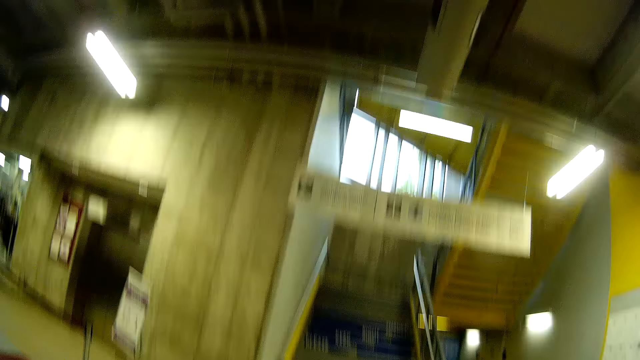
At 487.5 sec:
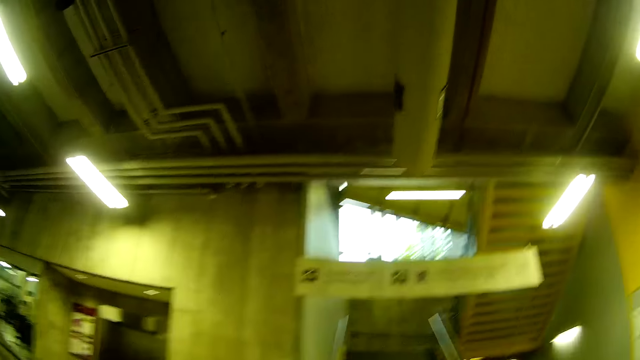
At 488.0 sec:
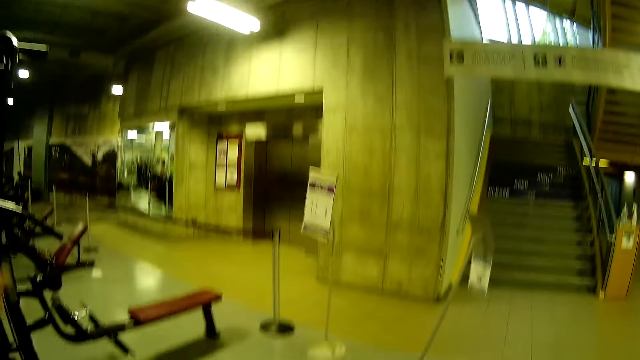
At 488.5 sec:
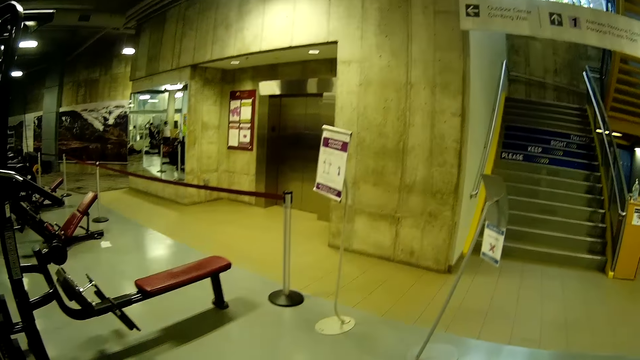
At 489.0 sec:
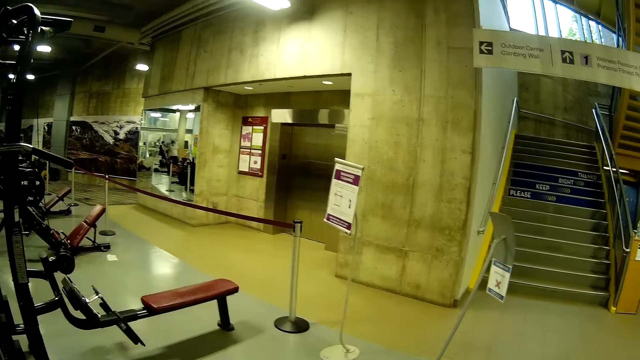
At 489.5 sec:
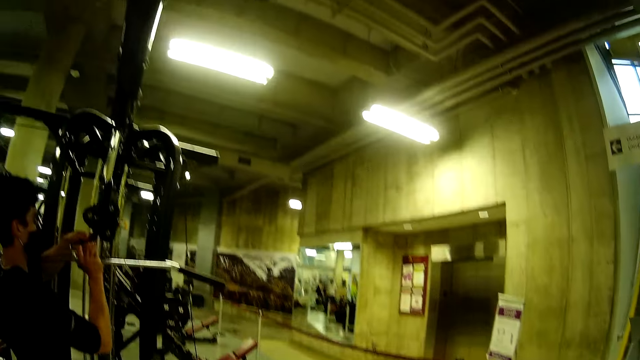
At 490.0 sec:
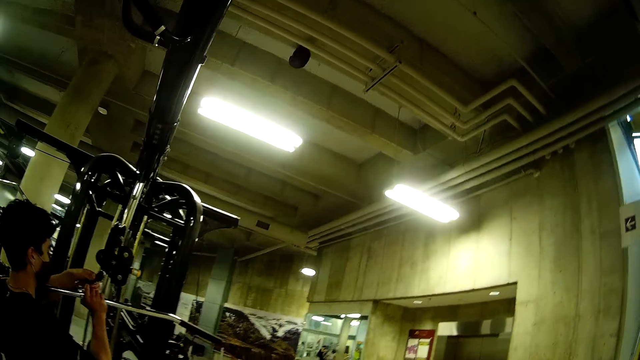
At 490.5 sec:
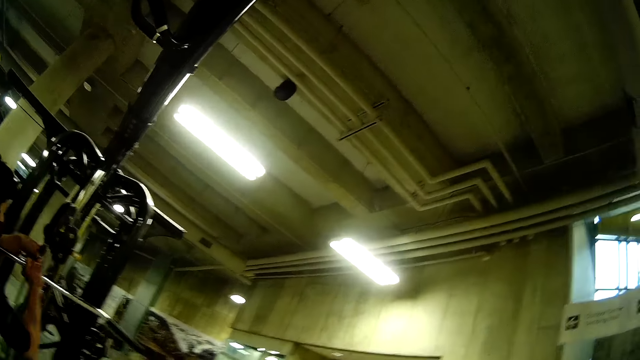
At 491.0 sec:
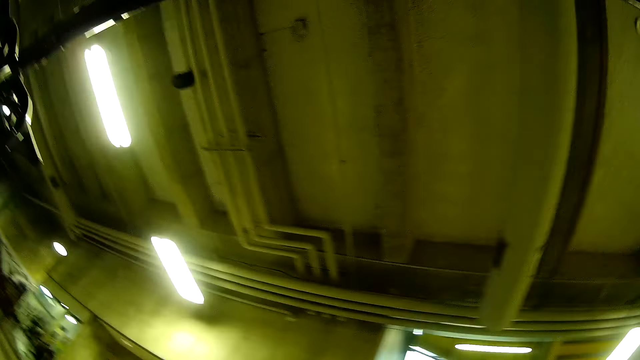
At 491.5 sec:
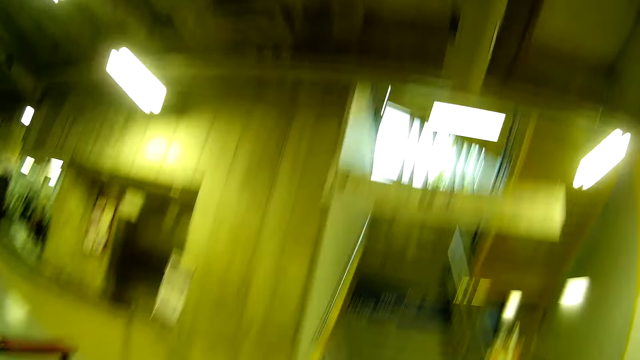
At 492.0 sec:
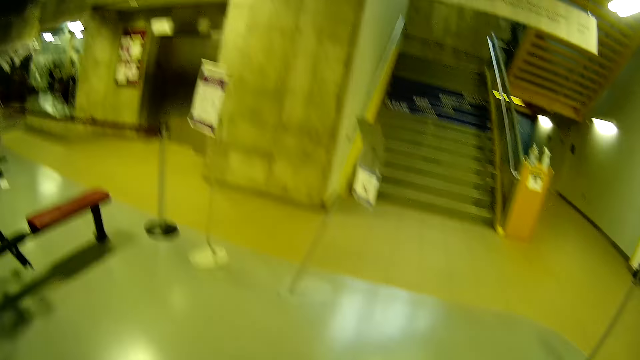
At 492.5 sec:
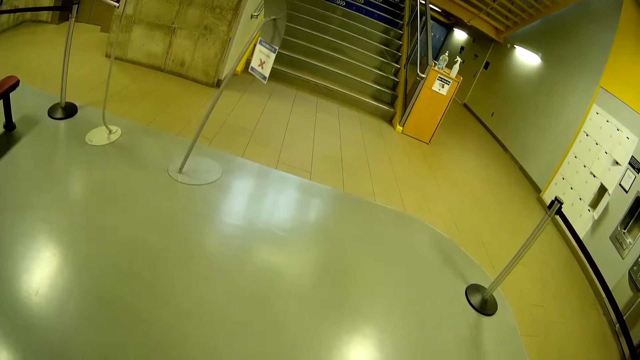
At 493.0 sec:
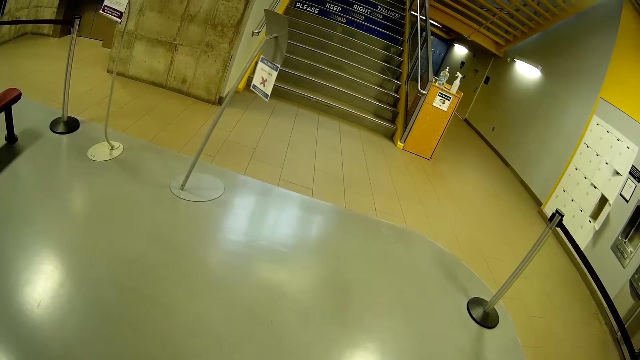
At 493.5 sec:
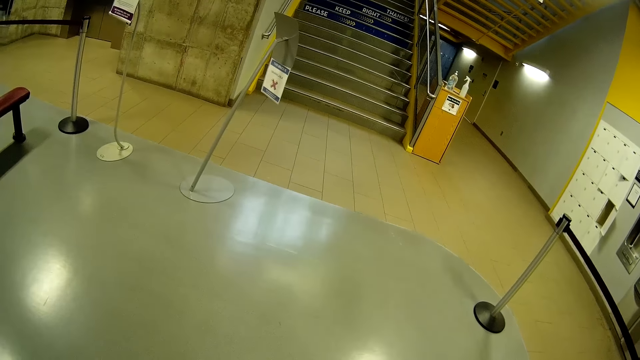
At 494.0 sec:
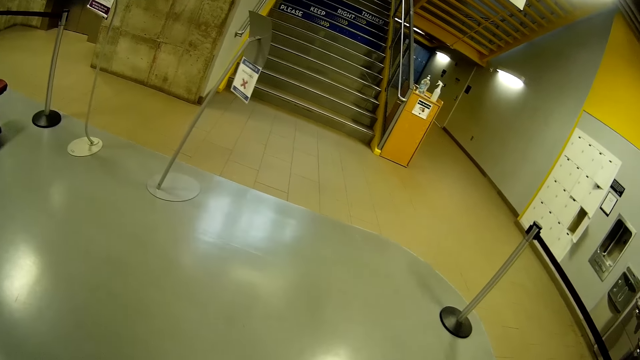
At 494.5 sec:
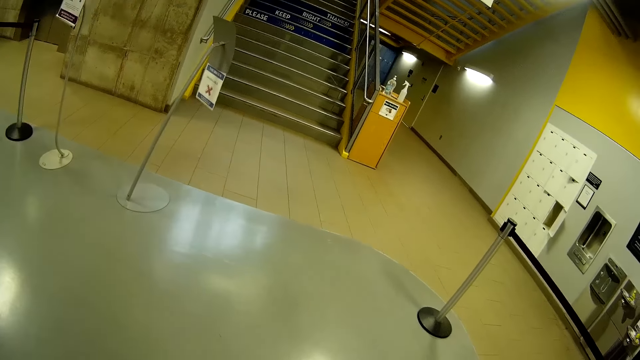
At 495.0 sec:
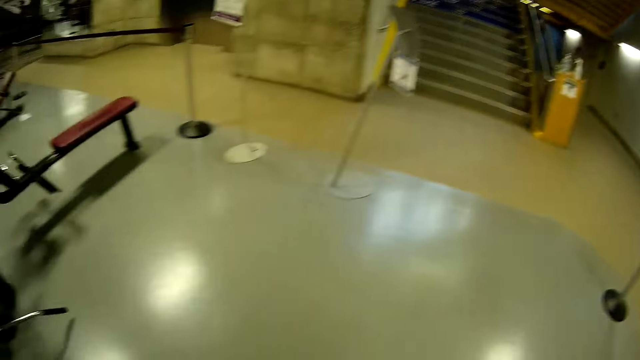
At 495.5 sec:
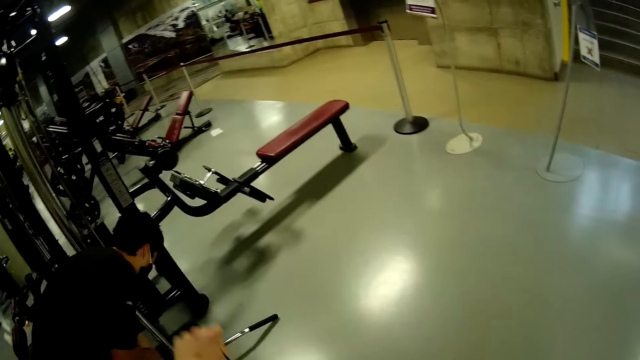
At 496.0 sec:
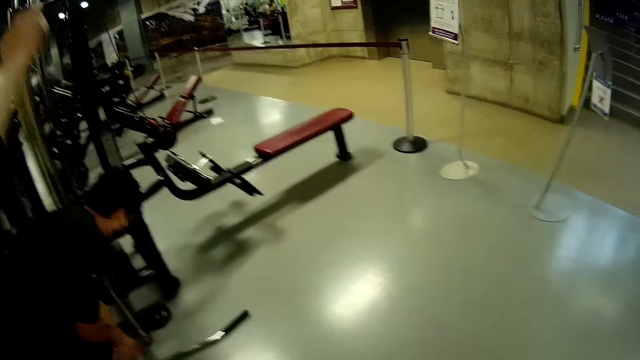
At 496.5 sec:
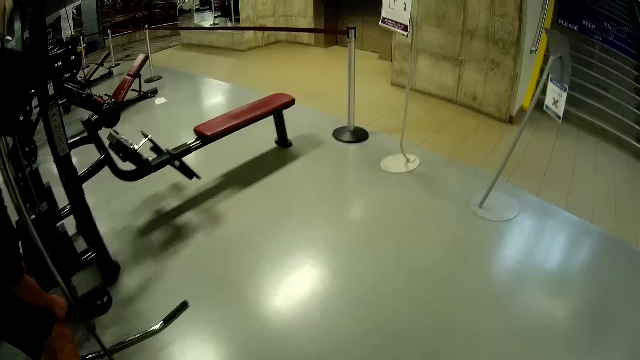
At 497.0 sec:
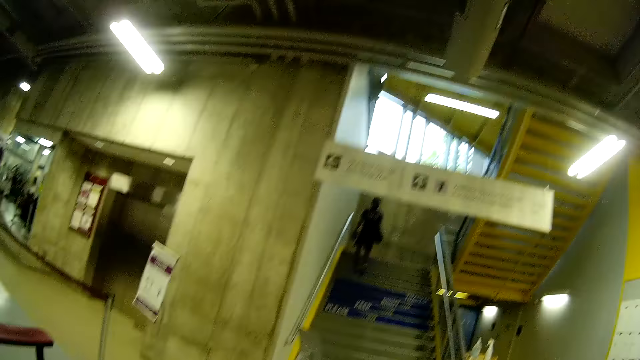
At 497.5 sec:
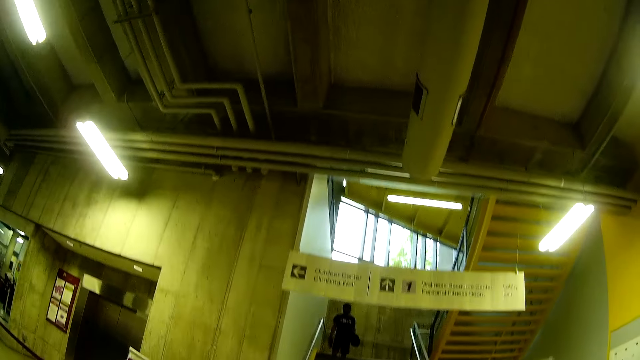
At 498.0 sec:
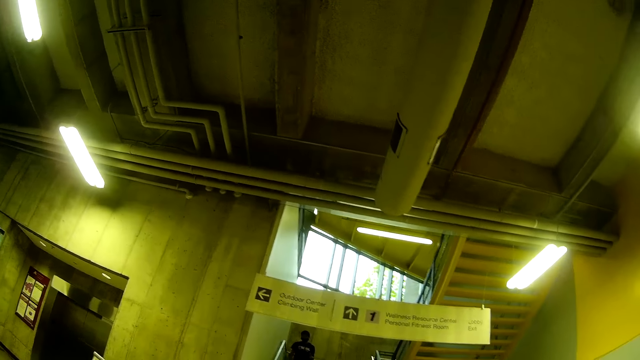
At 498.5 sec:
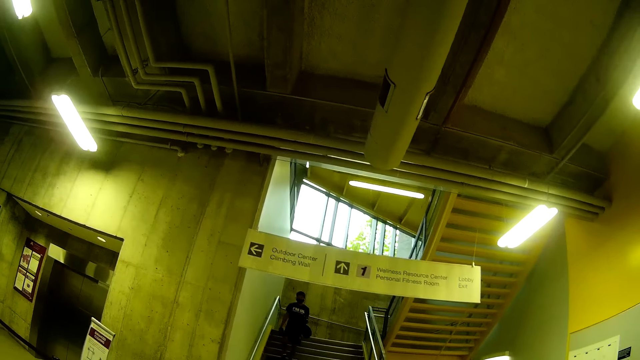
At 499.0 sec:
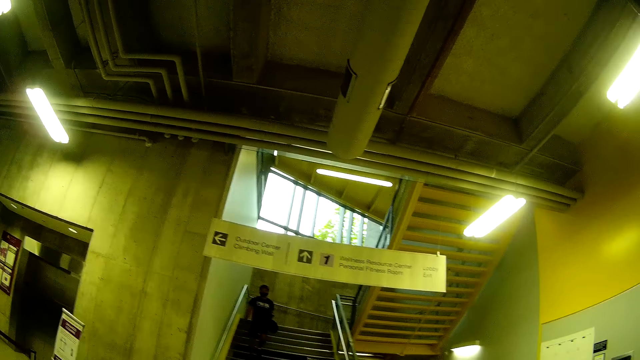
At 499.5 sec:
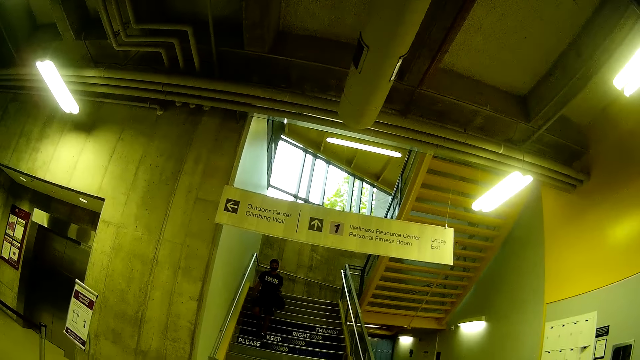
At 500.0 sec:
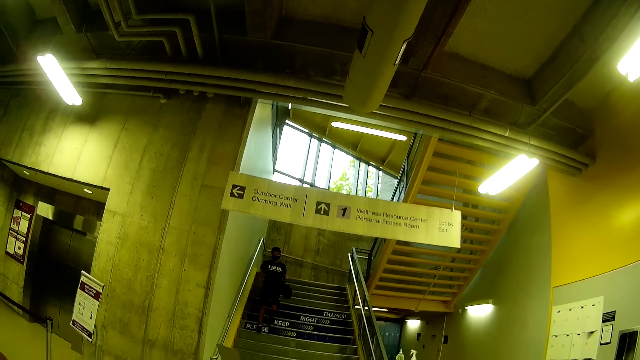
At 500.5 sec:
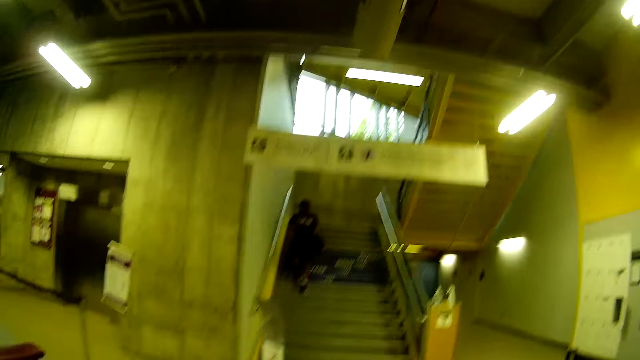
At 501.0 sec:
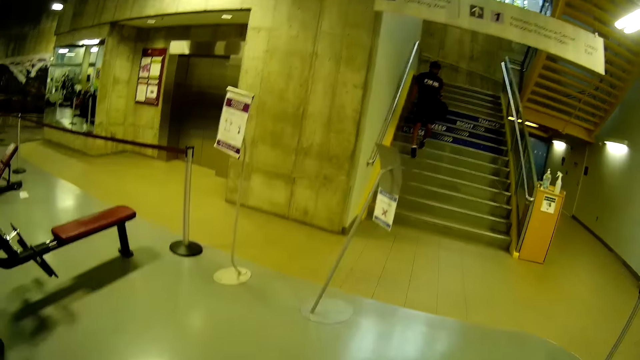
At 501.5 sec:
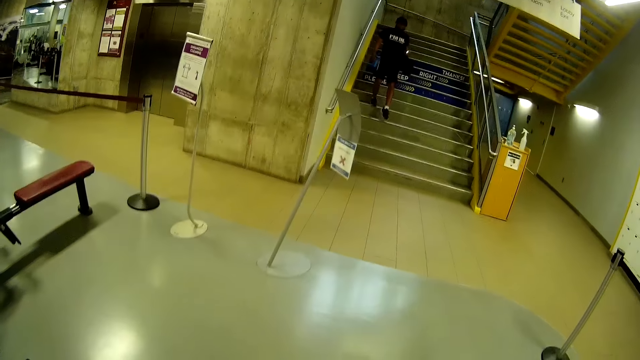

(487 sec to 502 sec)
A man adjusts a pulley with his left hand. The man holds an adjustable pulley lever with his right hand. The man aligns a bar on the bar holder. The camera wearer looks around. The man drops the adjustable pulley lever on the floor. The camera wearer pulls a pull-up machine and looks around.

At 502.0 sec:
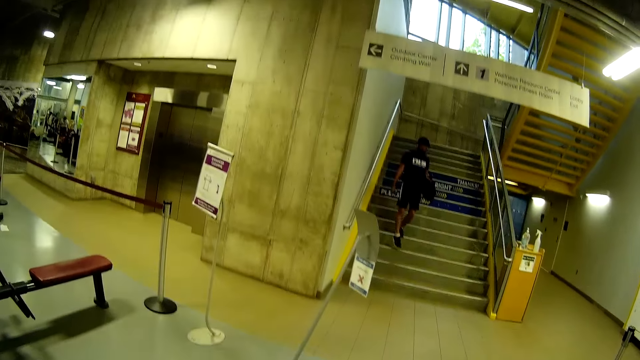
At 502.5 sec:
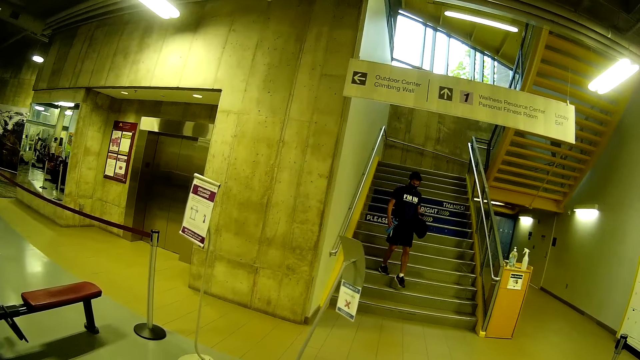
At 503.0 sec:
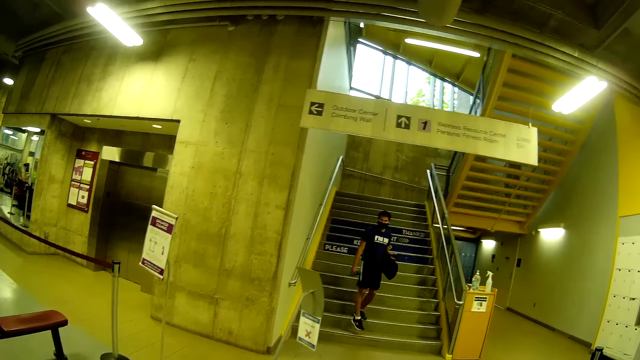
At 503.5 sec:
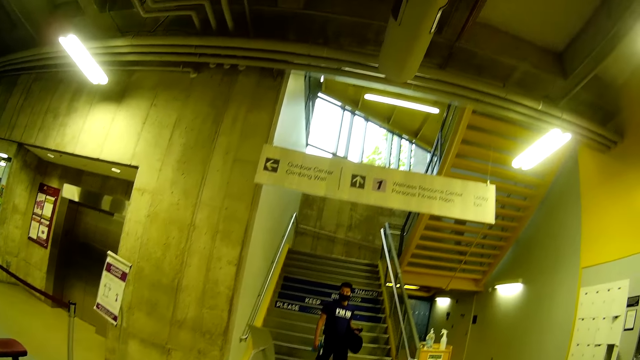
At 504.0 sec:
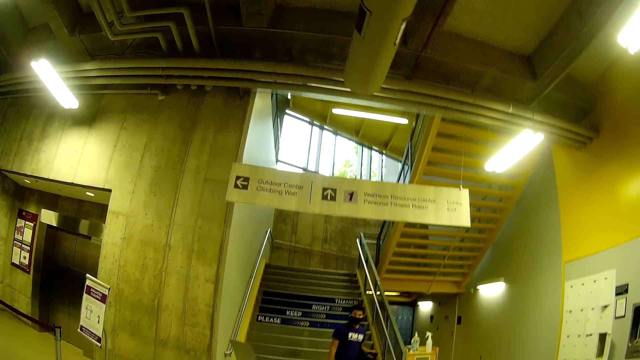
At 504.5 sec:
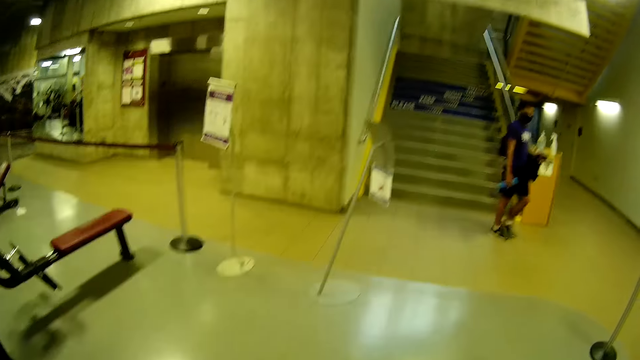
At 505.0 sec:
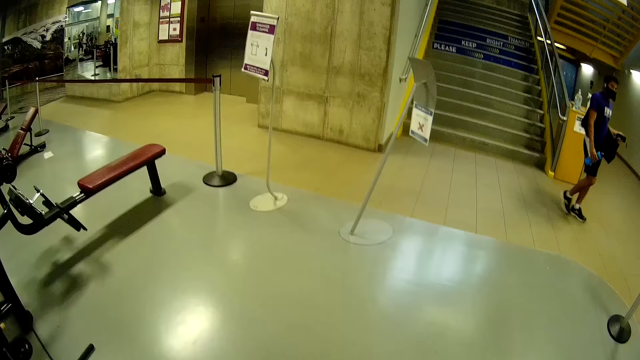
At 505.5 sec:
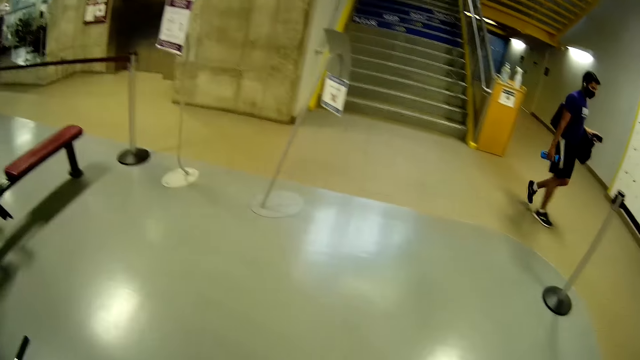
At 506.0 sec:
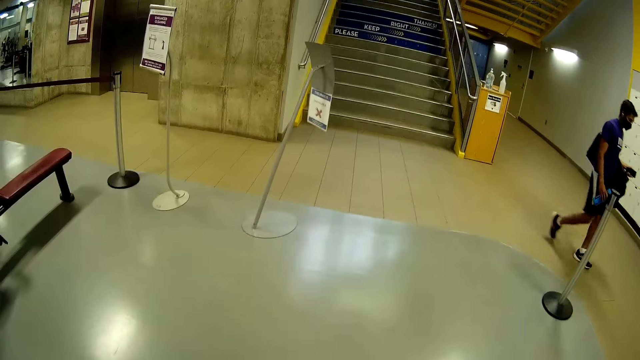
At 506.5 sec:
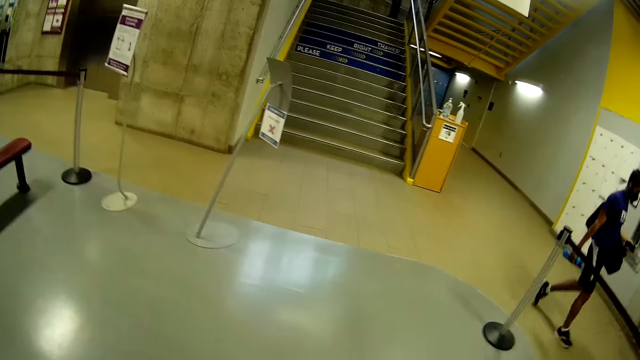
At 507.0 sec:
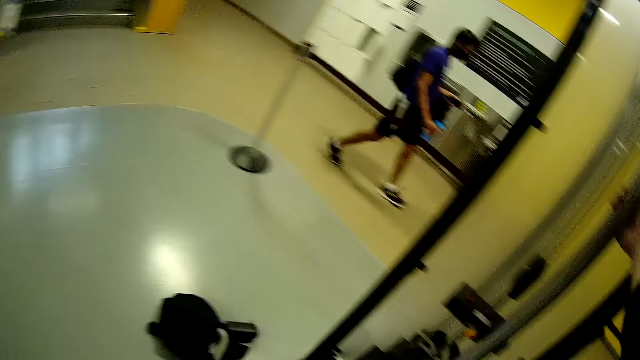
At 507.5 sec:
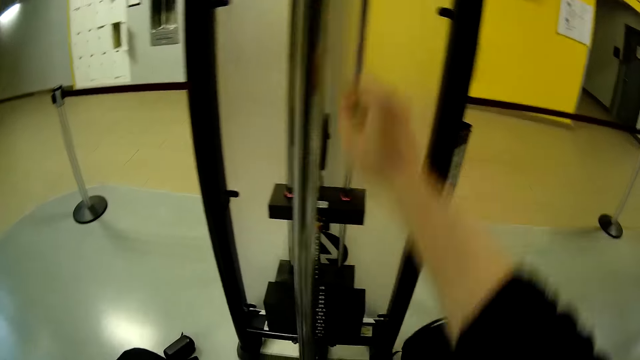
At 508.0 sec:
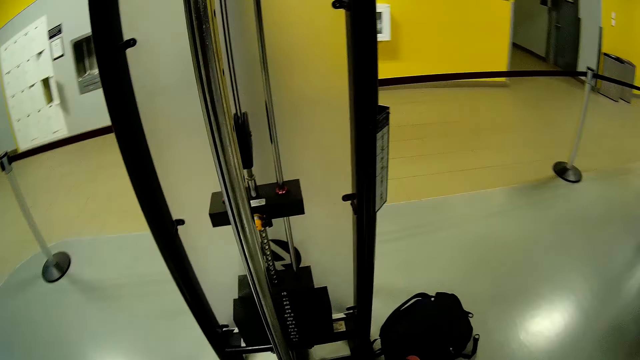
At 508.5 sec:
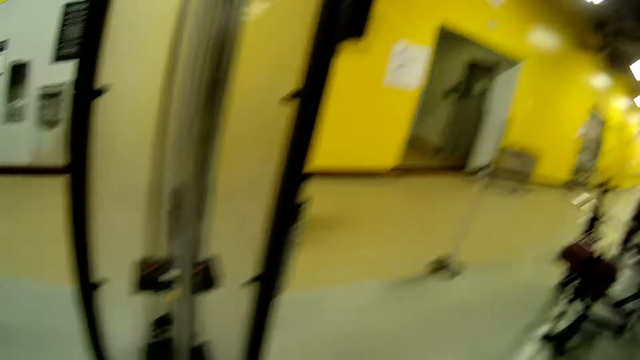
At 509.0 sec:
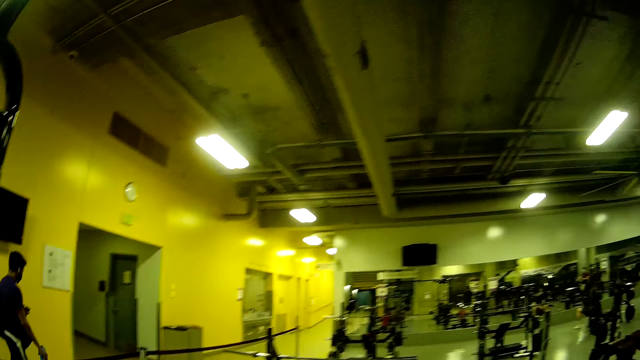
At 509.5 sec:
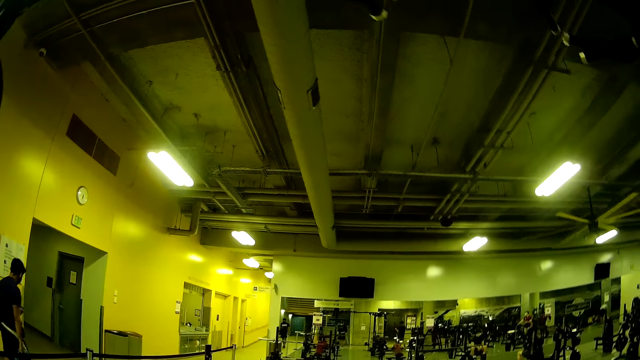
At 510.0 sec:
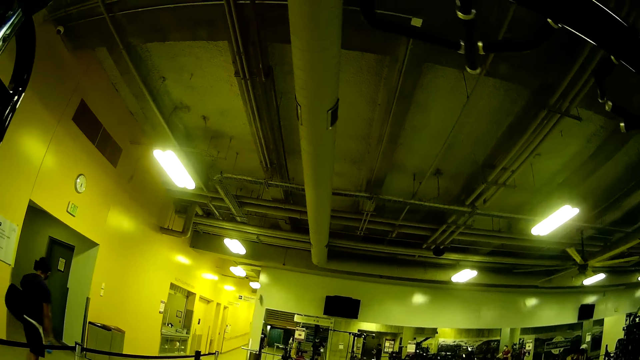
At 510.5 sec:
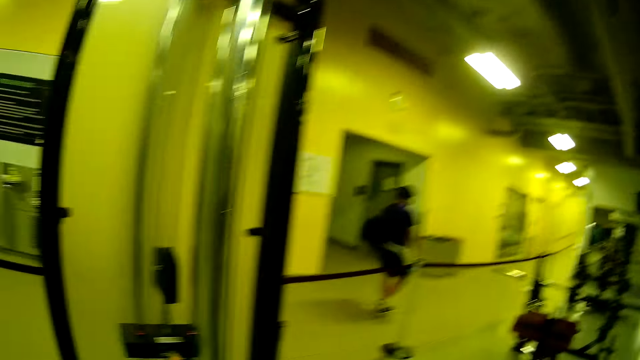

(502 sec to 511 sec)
The camera wearer pulls the pull-up machine. He looks around. He holds the adjustable pulley bar with his right hand. He removes a hand from the pull-up machine. He looks around.
